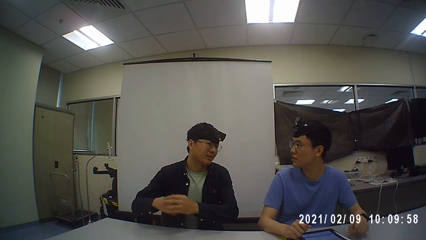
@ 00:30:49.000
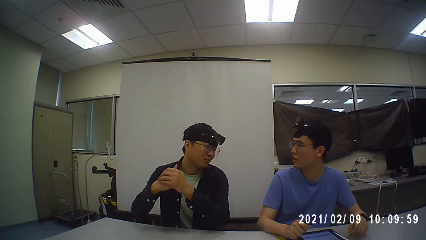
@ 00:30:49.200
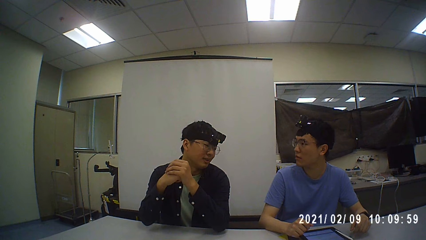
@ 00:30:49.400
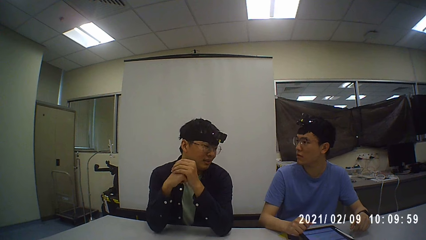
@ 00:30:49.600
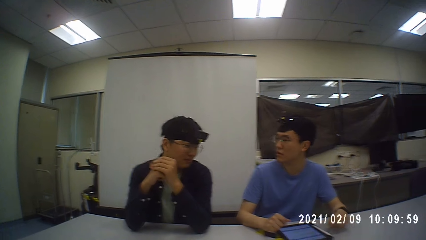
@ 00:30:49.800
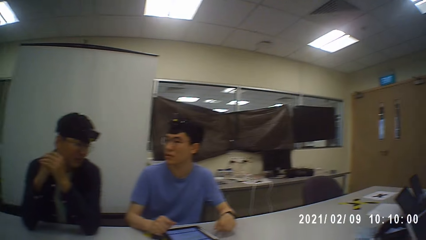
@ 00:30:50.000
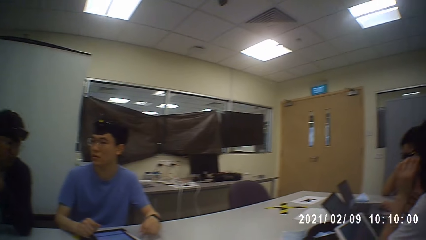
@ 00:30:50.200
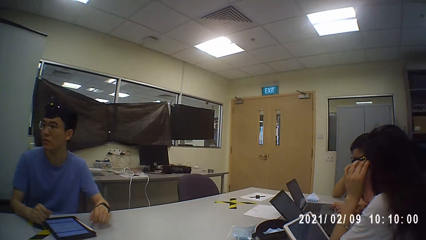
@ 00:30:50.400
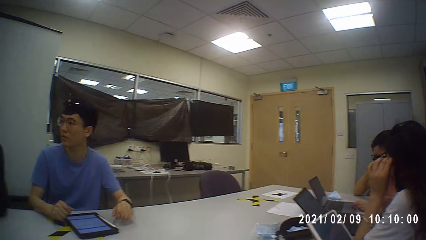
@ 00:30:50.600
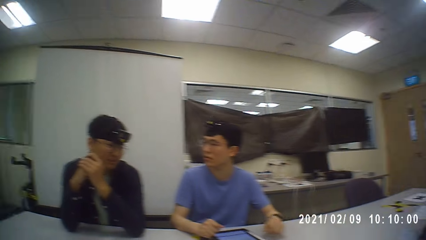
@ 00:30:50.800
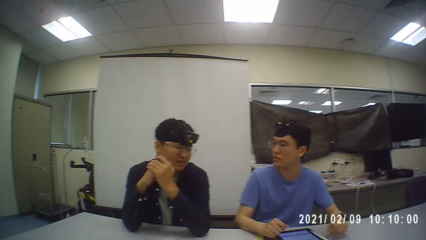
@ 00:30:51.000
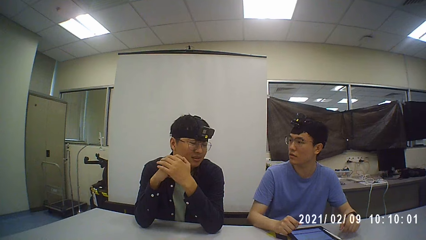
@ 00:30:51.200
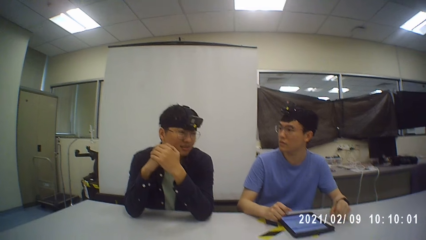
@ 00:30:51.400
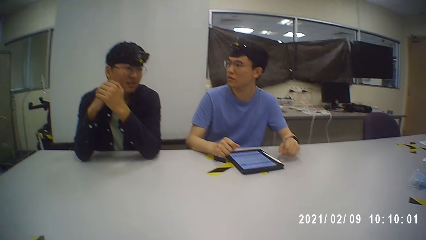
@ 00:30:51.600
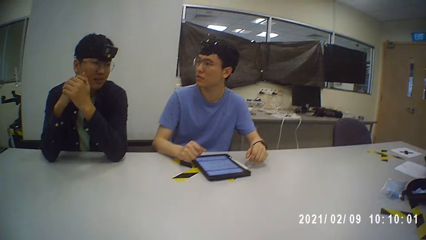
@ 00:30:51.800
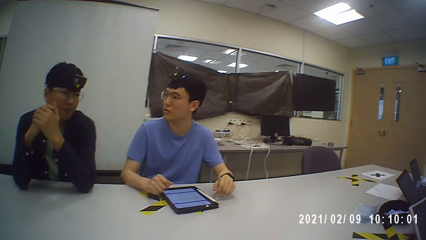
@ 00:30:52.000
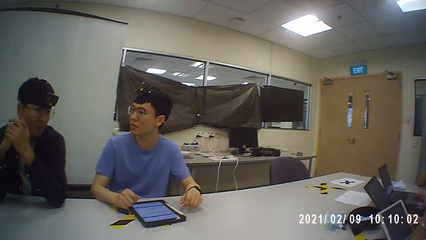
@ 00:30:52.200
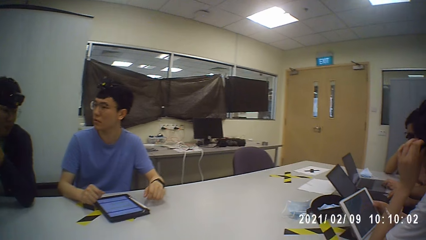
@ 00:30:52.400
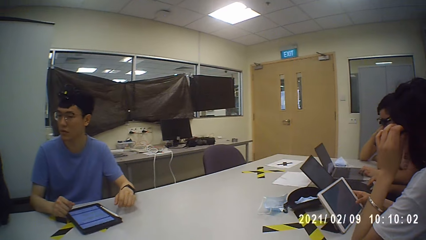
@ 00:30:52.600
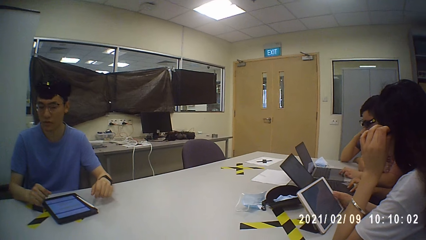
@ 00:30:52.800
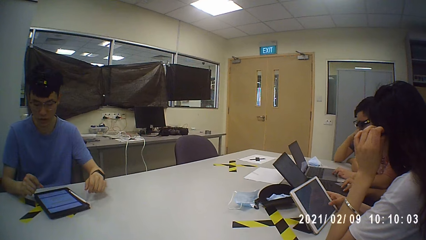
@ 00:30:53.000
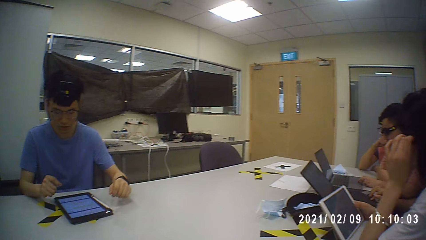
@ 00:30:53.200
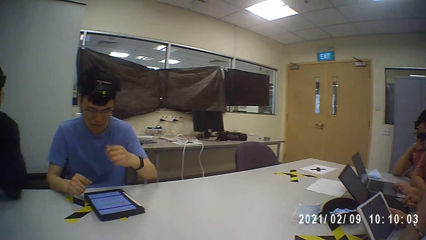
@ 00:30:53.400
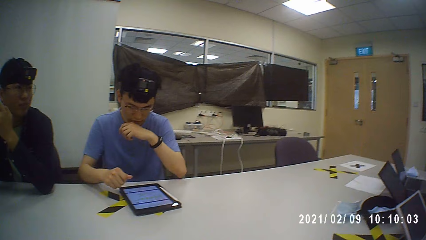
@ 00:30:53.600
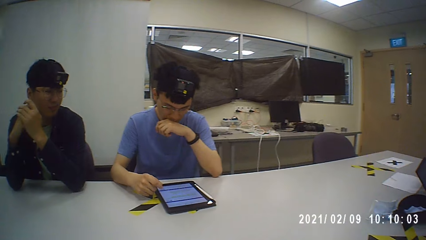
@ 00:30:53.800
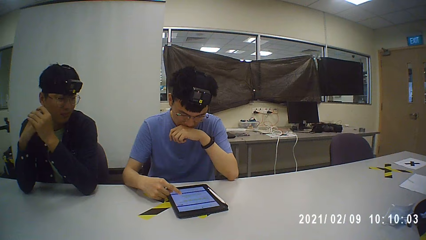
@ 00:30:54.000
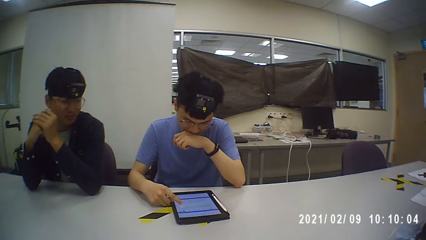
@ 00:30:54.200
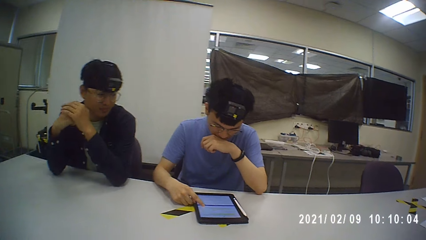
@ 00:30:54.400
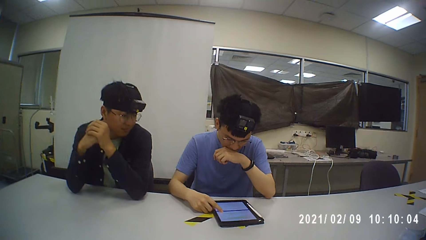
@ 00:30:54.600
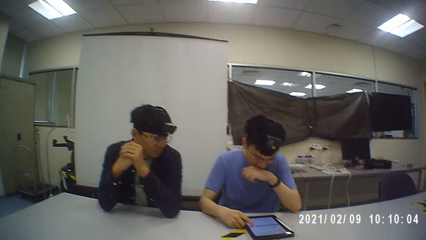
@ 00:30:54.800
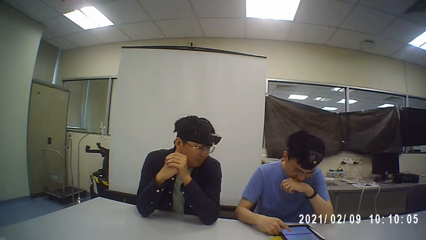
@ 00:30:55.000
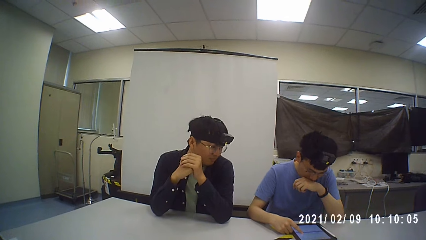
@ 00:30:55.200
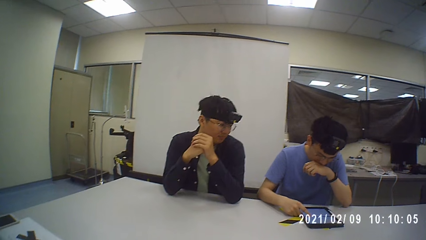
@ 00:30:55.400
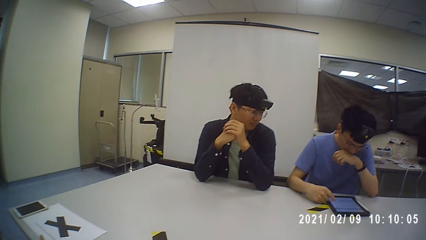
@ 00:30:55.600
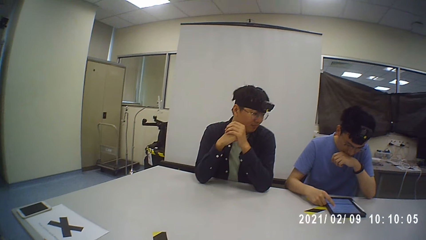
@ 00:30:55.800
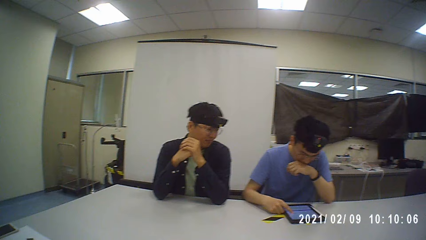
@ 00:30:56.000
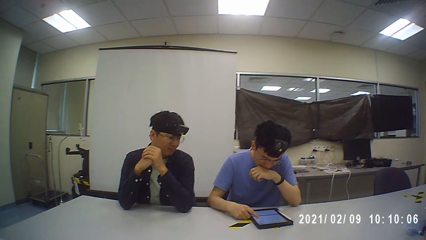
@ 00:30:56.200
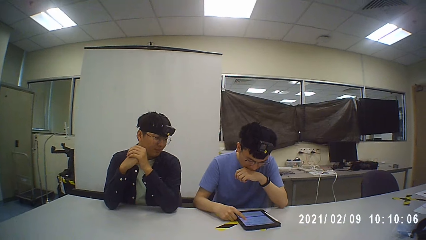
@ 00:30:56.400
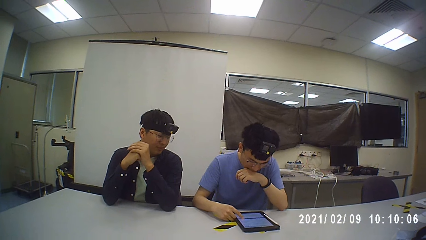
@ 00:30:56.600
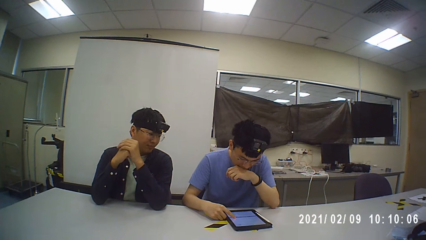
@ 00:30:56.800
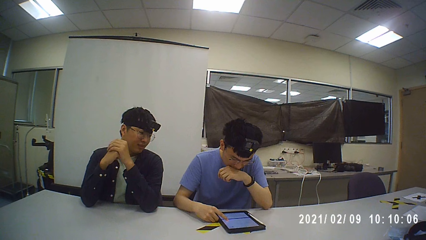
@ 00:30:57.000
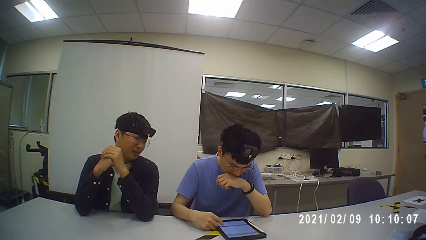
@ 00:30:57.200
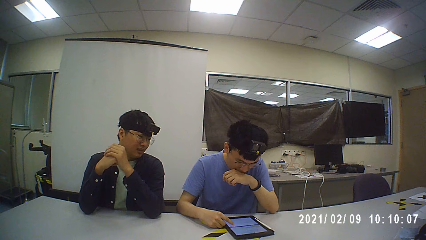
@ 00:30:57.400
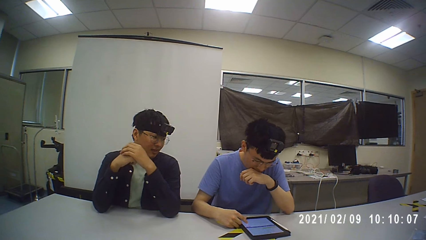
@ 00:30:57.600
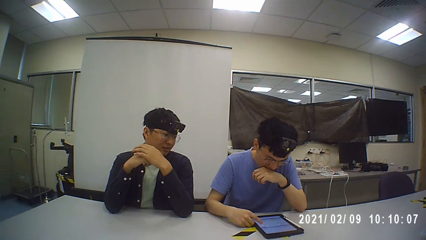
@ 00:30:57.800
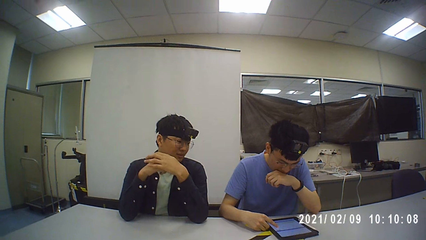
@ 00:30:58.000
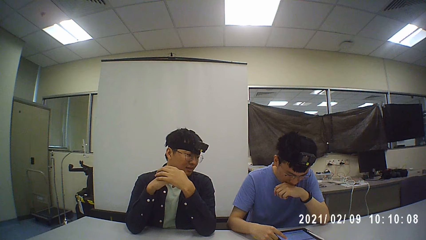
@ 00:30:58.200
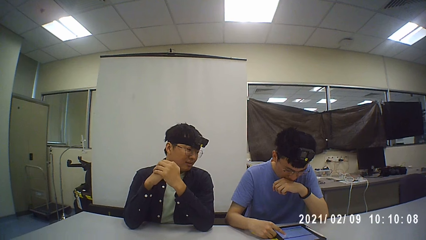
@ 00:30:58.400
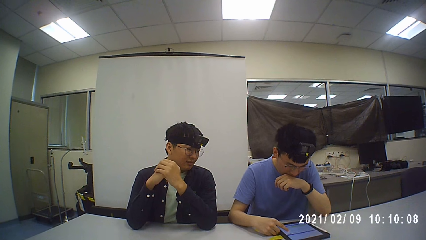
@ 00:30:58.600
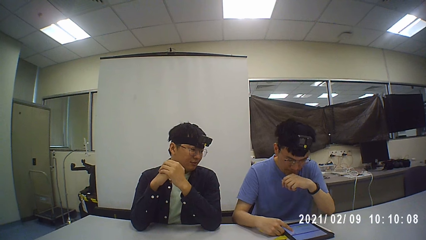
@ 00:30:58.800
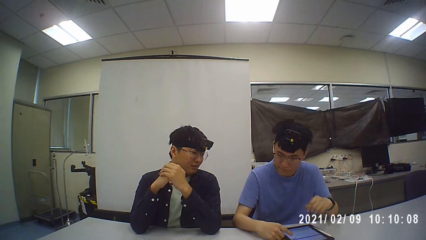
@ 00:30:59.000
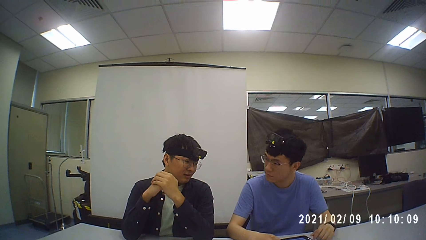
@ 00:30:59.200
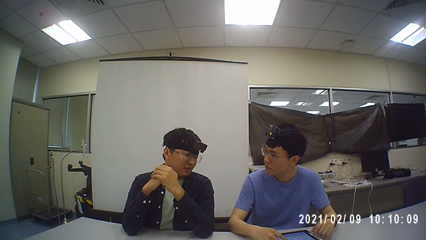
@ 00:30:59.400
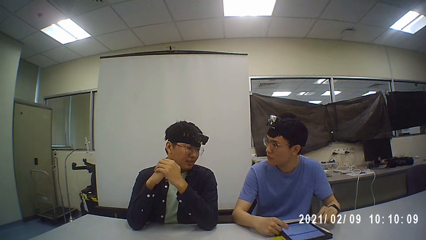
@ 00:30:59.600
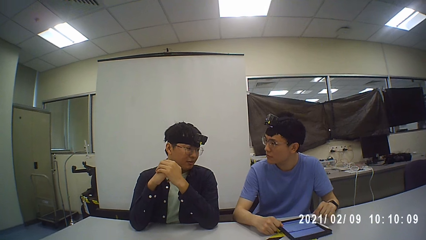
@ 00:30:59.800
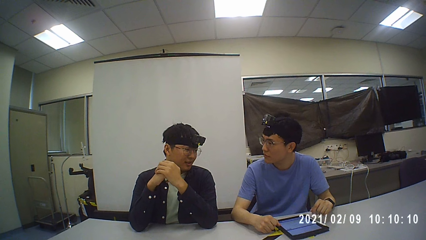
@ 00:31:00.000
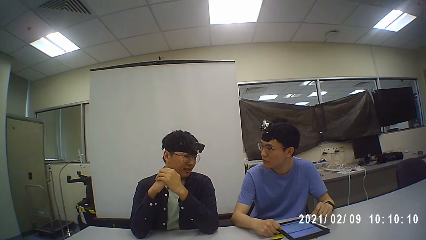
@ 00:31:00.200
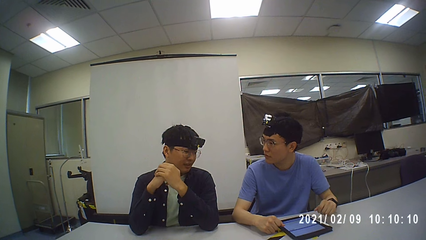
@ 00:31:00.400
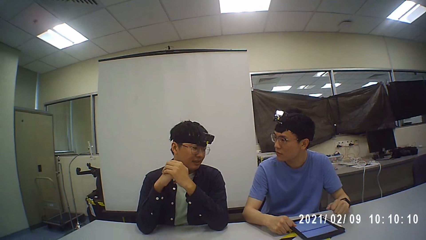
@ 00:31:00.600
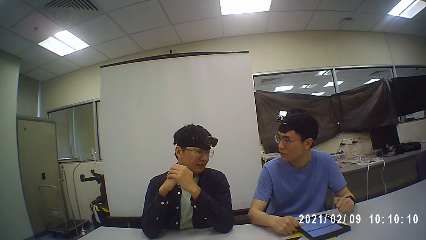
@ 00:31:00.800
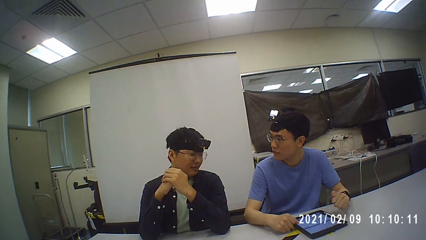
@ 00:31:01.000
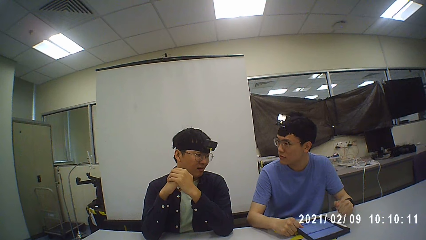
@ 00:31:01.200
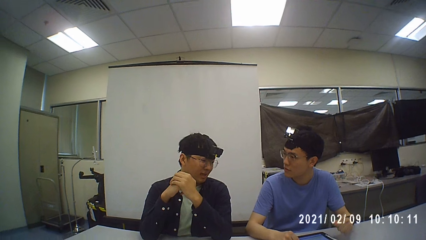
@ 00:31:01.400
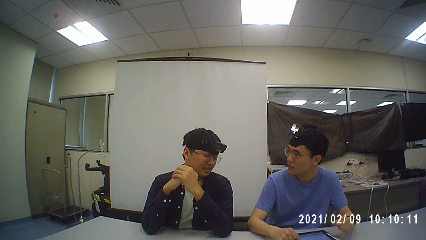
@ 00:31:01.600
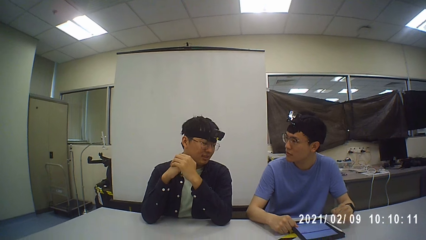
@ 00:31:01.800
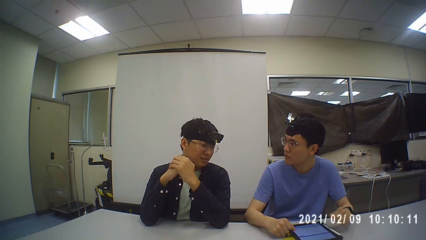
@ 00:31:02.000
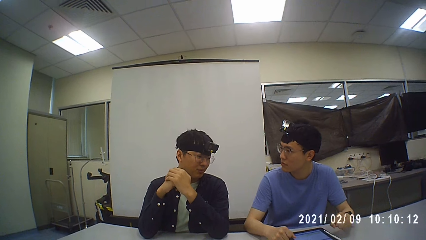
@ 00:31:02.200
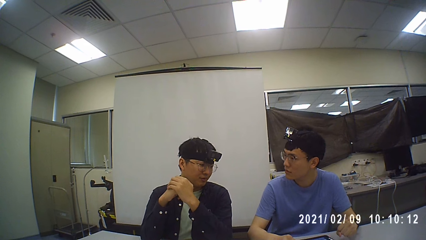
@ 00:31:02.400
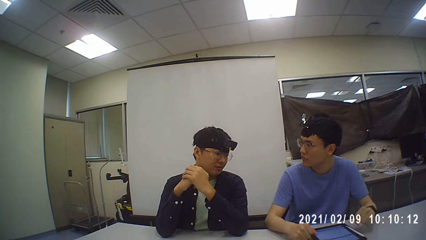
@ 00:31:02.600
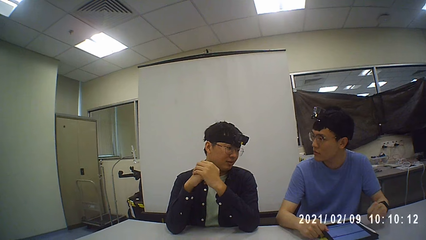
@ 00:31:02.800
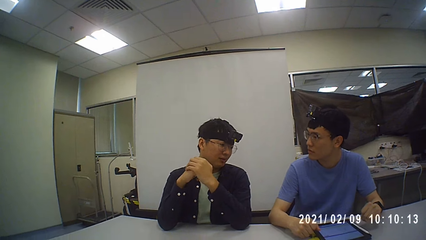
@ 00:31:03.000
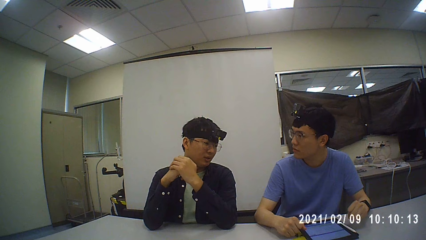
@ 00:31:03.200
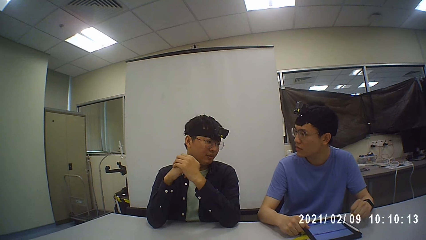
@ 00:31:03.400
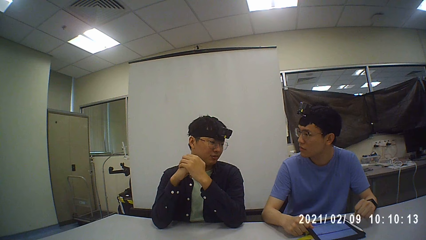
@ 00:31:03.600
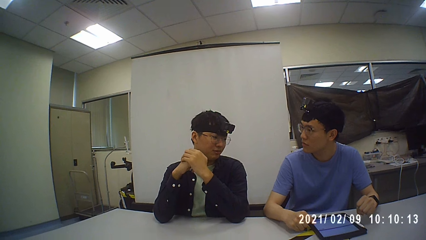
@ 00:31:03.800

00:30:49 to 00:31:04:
A man talks with another man.
